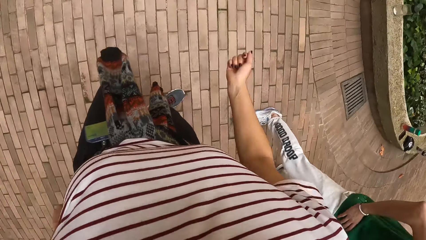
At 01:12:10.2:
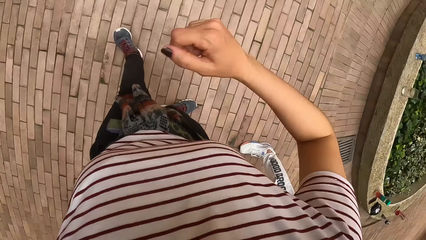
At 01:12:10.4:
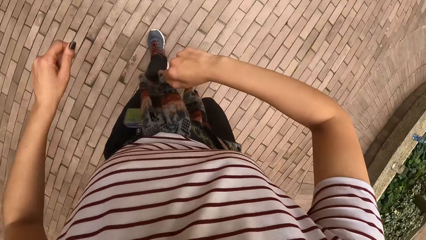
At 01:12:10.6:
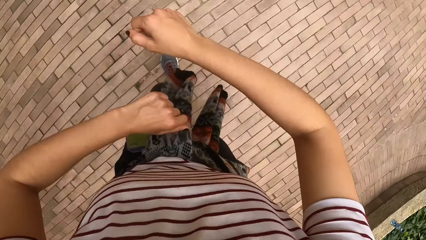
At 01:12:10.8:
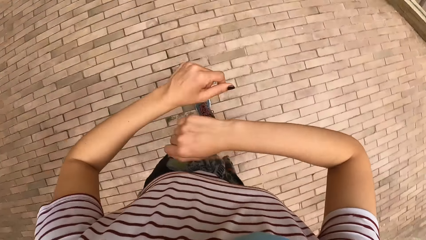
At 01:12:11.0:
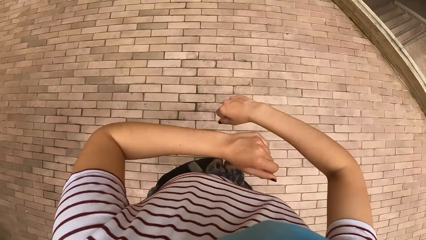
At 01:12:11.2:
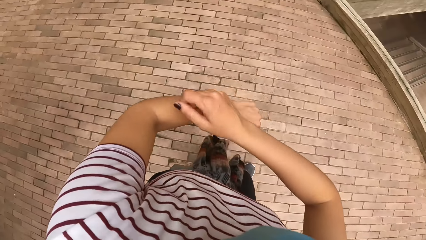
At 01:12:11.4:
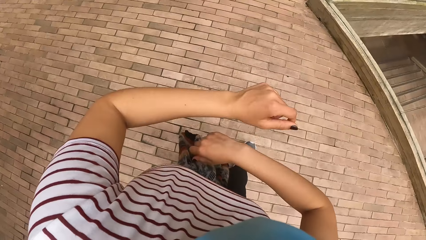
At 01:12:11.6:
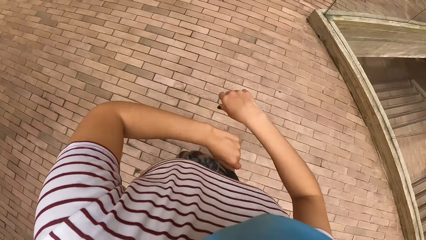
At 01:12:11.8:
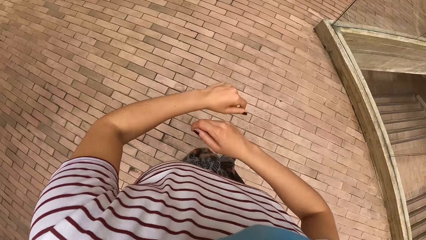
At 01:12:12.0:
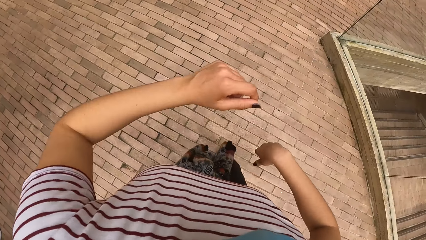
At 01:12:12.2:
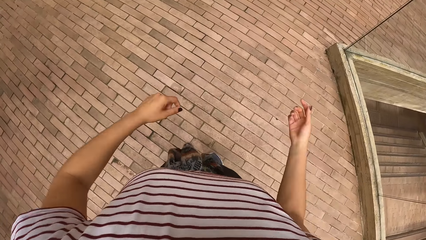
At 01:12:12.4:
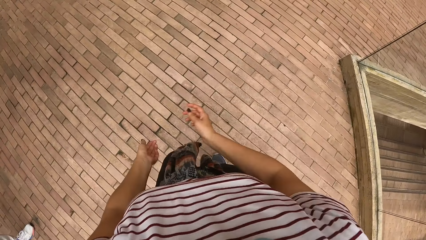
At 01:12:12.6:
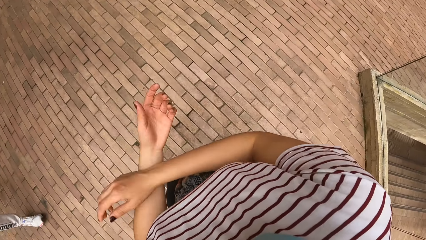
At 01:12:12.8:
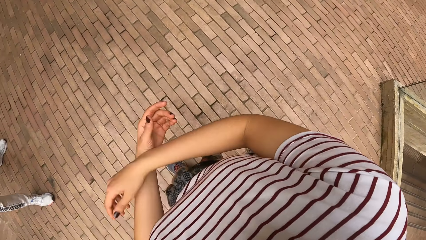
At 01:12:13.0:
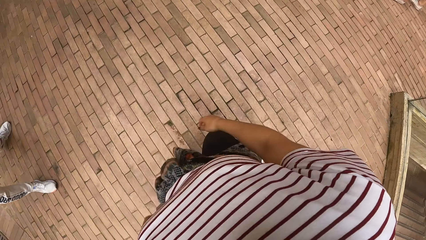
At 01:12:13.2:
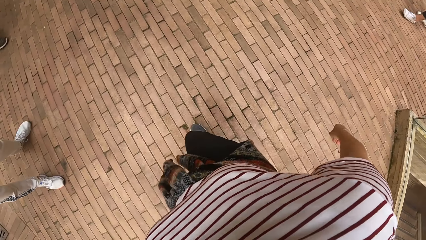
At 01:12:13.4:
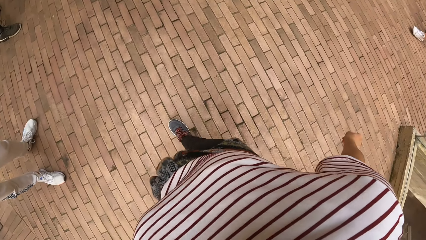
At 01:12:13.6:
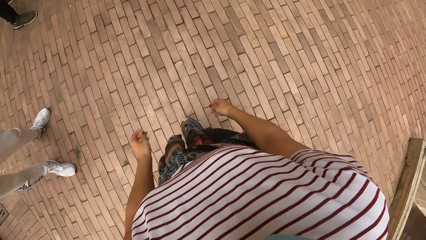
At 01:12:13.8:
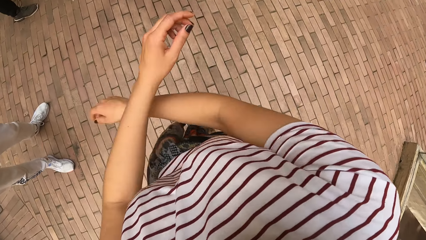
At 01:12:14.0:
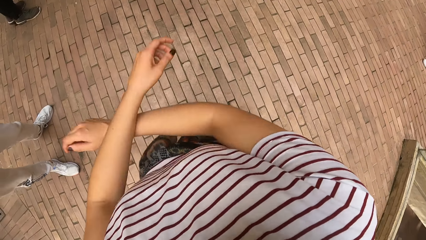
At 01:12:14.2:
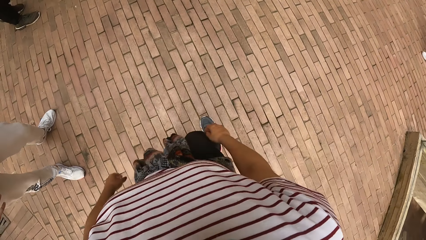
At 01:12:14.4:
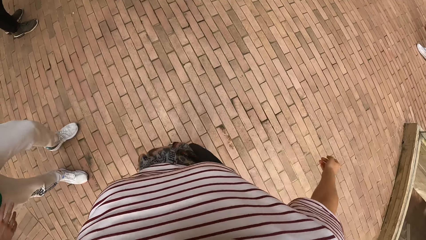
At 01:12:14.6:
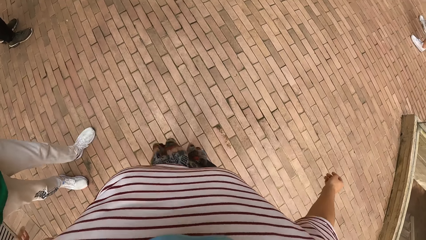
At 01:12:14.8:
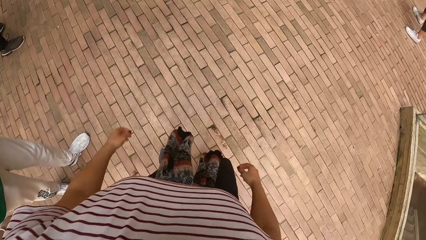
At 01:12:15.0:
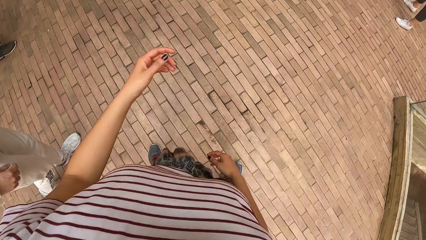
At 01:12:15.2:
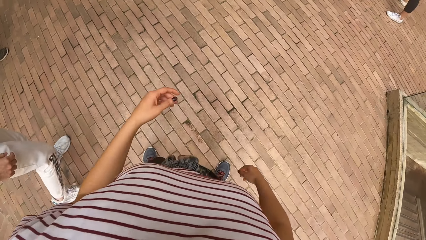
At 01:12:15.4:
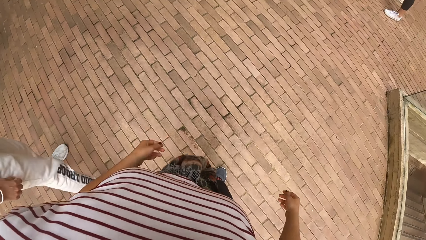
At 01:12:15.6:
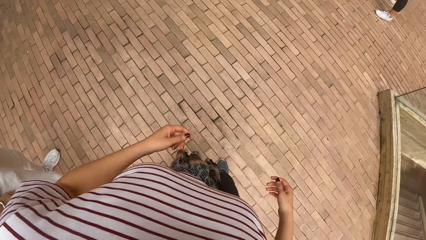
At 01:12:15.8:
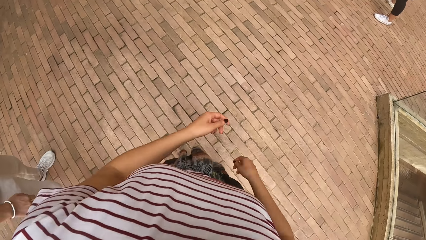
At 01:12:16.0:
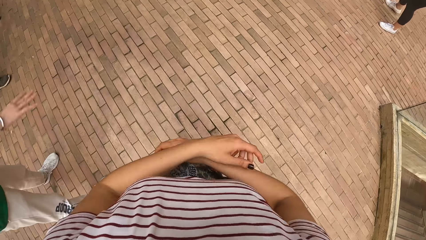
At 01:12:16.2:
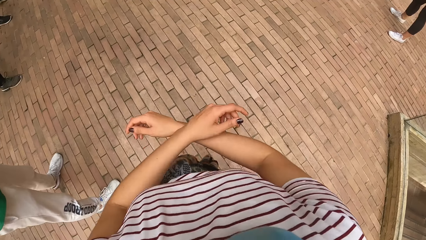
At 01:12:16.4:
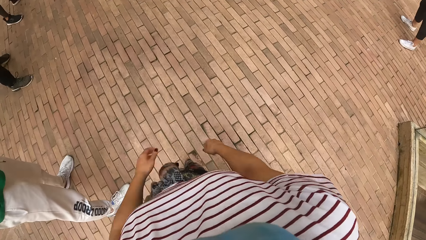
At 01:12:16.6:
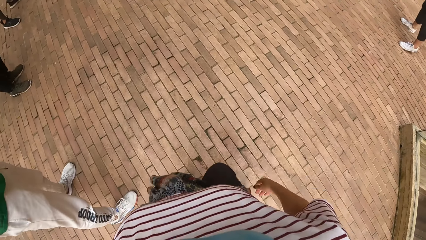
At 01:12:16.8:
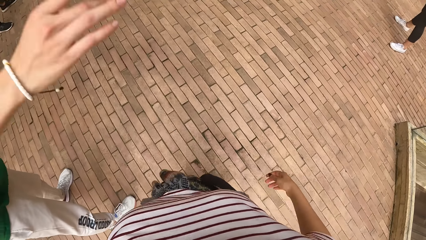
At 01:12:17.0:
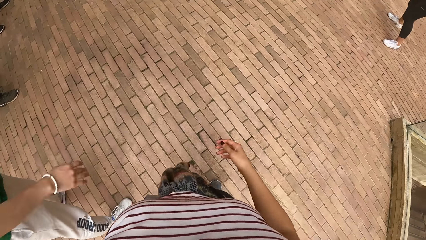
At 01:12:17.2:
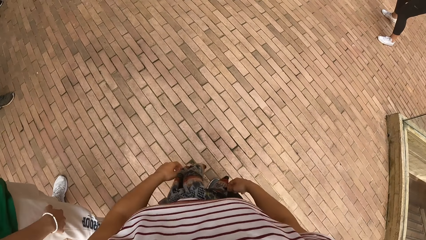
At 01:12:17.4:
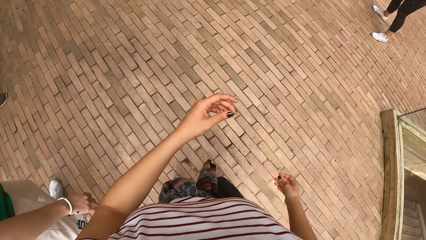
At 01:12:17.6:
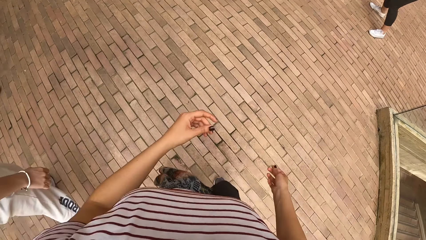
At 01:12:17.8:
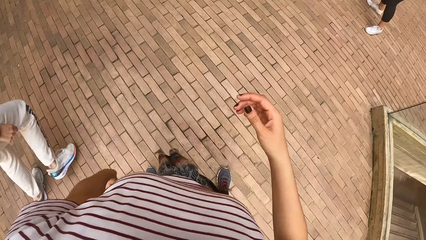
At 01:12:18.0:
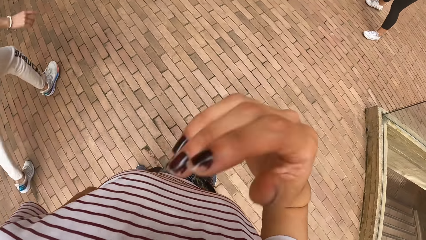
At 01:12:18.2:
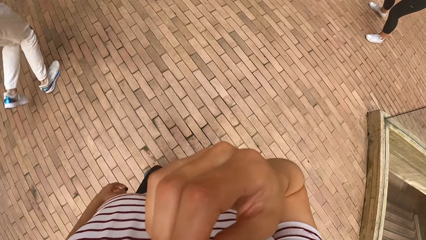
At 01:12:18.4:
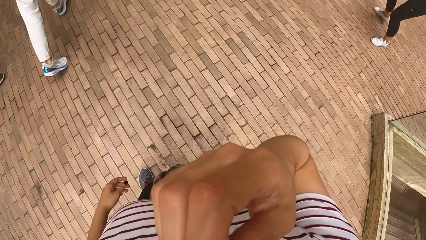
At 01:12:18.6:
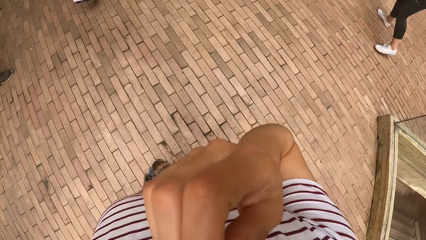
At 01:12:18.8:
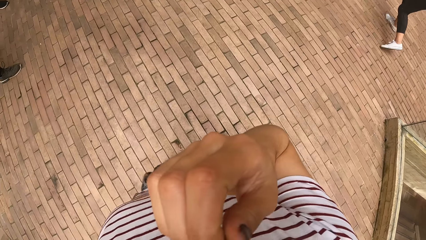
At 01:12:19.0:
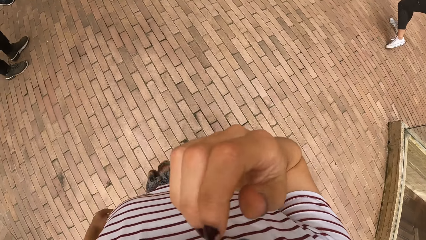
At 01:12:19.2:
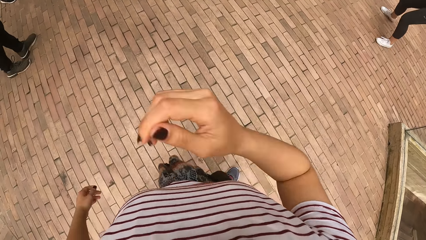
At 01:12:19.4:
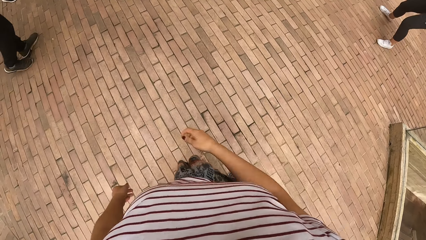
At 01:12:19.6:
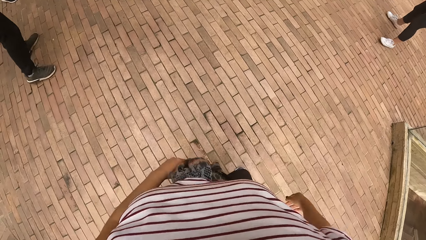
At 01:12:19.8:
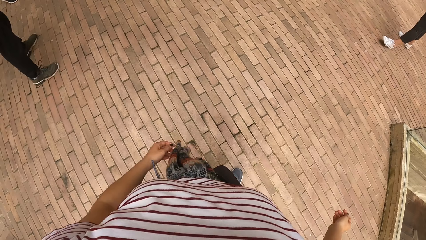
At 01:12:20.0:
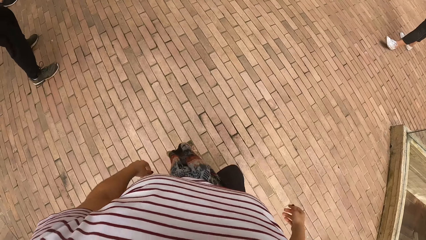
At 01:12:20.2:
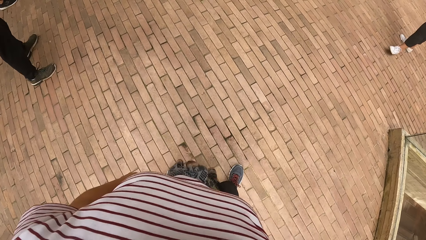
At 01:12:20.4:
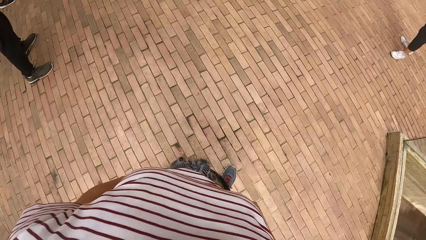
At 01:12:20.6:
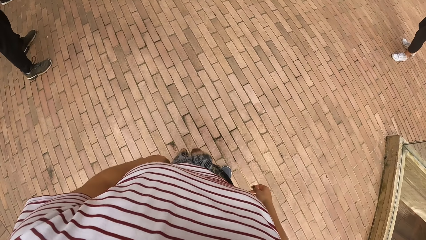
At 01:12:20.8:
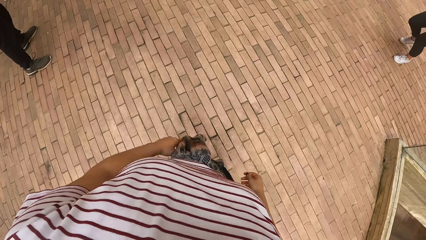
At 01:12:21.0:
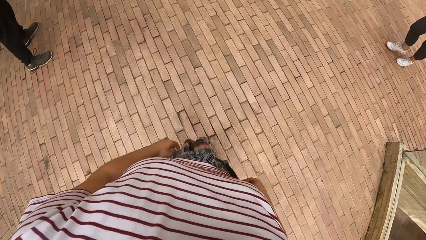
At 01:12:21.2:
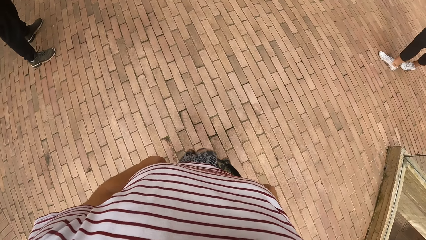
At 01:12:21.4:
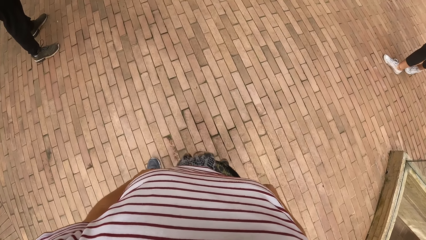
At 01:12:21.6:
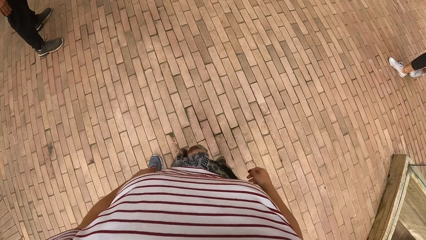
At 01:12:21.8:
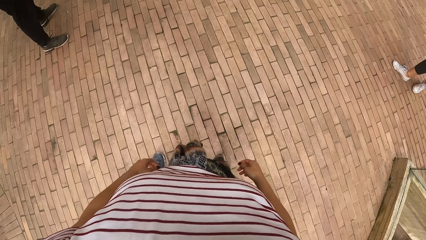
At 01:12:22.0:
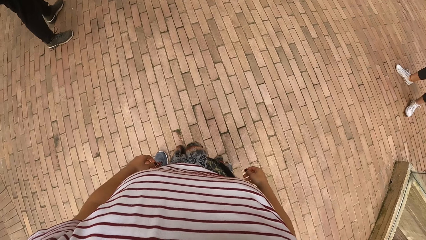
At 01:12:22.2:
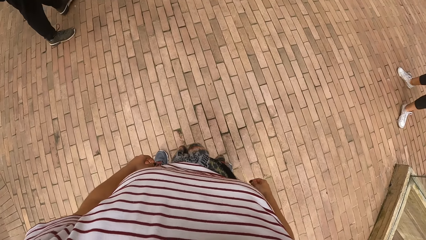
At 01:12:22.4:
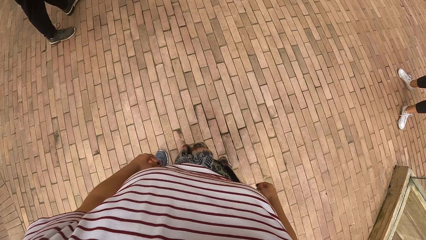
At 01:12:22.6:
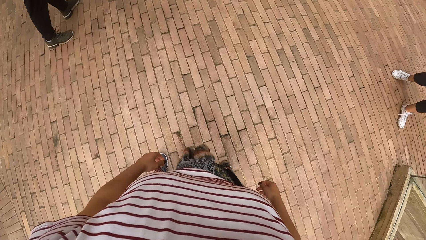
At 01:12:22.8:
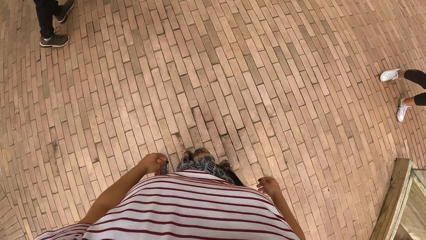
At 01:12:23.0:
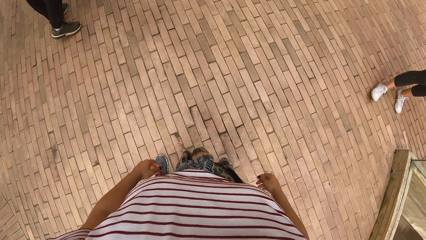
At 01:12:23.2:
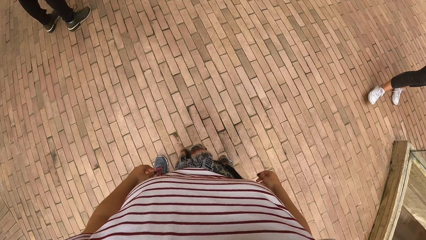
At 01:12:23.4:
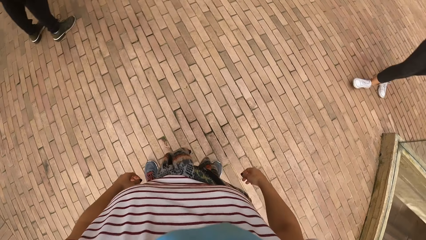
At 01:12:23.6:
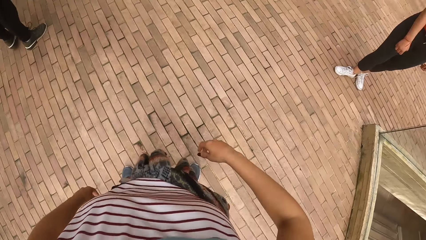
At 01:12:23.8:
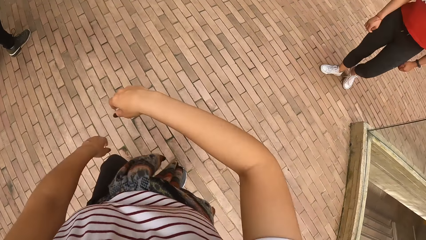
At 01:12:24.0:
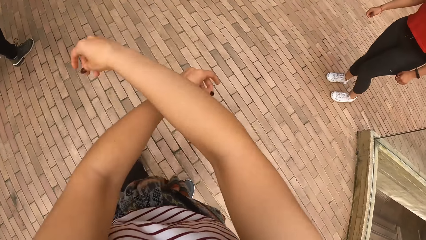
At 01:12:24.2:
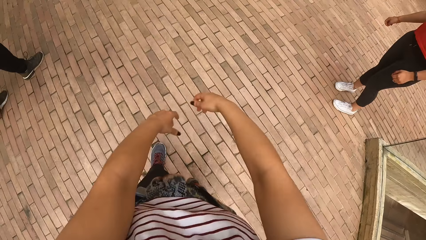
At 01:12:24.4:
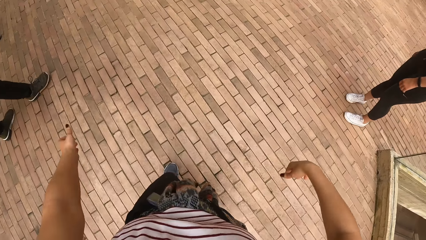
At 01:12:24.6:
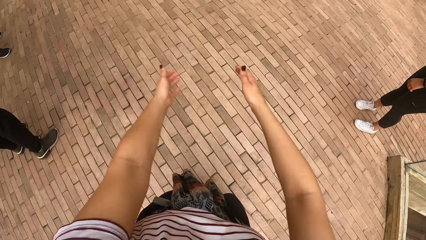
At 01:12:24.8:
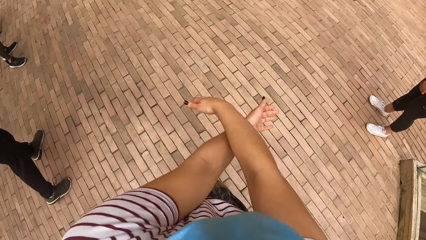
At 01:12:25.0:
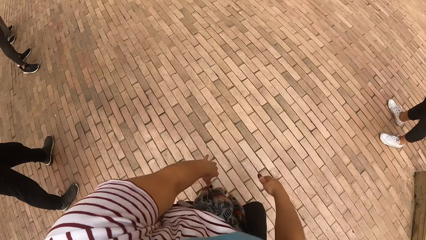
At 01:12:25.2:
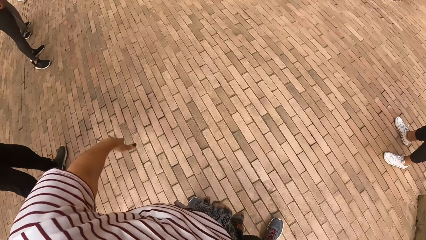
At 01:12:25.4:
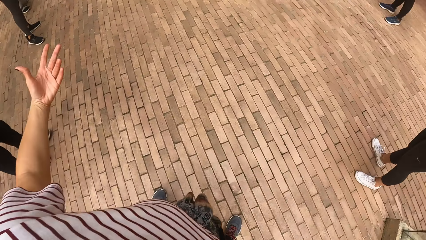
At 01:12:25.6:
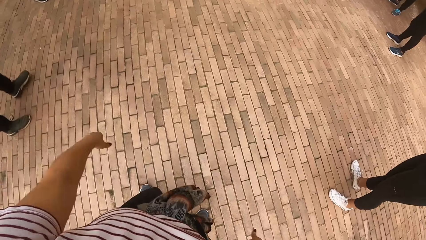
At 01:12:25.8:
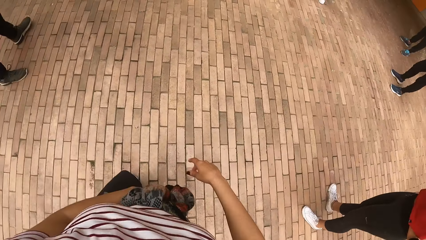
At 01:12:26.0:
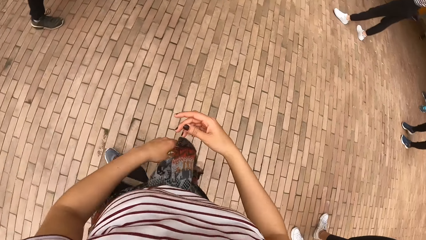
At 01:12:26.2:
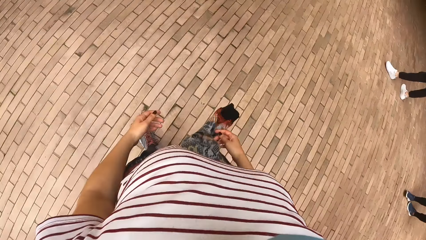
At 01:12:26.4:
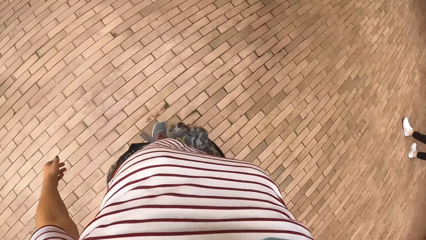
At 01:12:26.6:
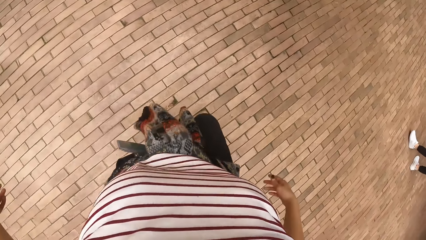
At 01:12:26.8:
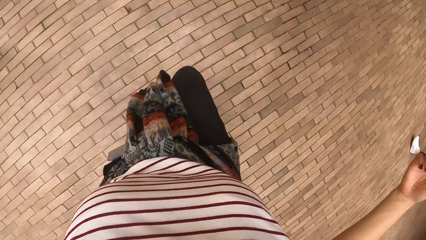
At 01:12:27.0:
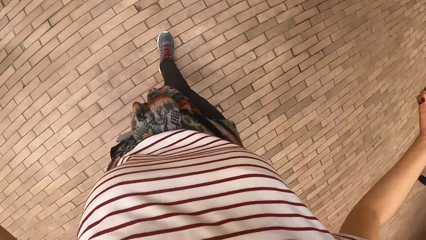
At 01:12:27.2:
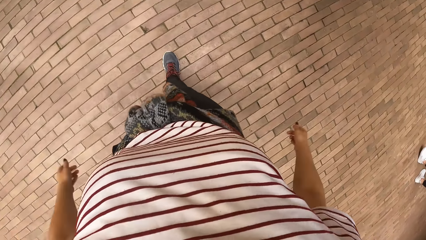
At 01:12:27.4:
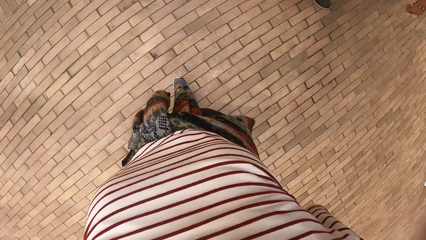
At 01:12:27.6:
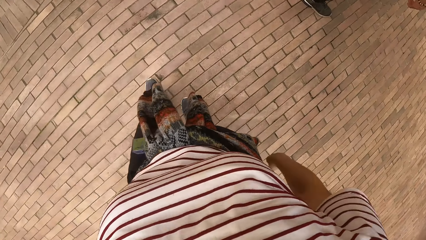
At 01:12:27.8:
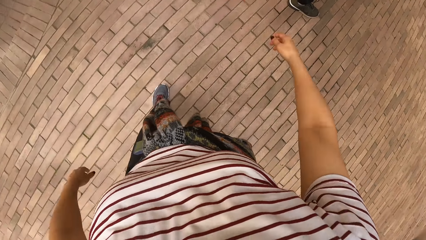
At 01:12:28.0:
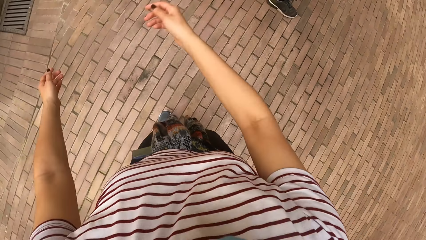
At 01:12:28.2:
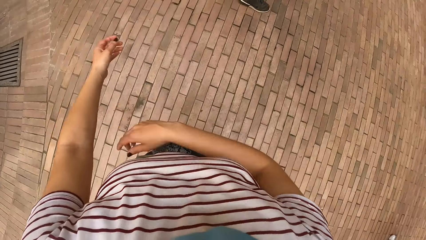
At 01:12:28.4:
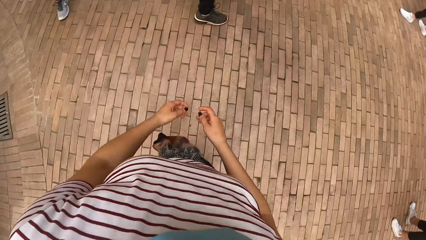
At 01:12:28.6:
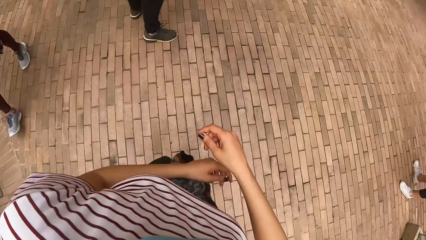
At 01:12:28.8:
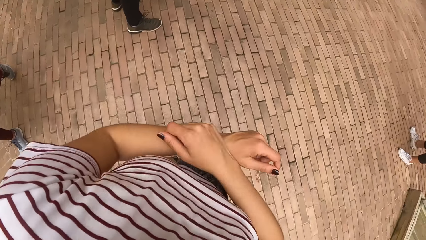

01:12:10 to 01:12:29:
The camera wearer scratches her face. She dances. She stops. She dances.
